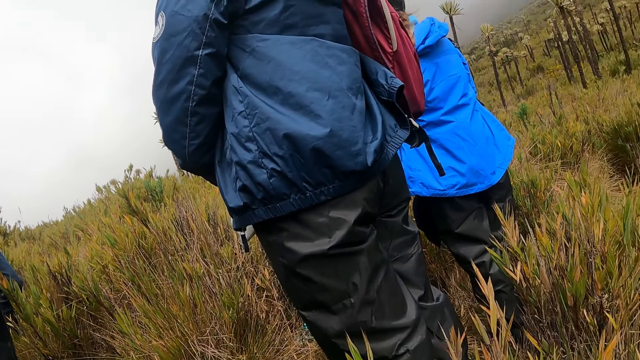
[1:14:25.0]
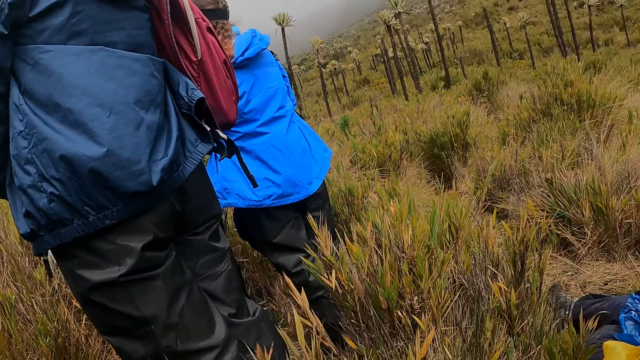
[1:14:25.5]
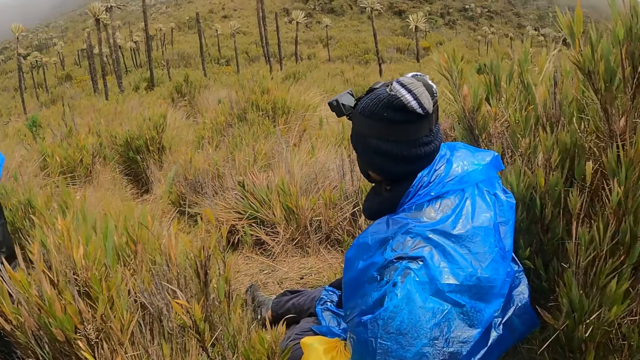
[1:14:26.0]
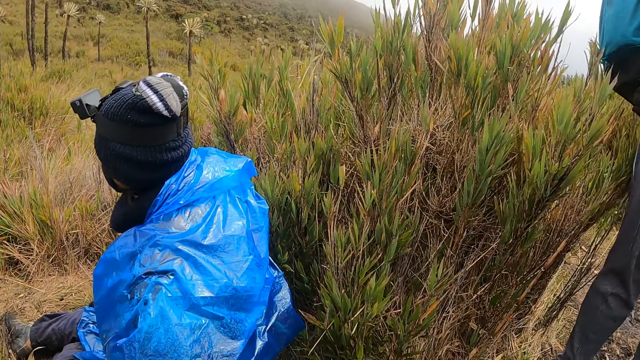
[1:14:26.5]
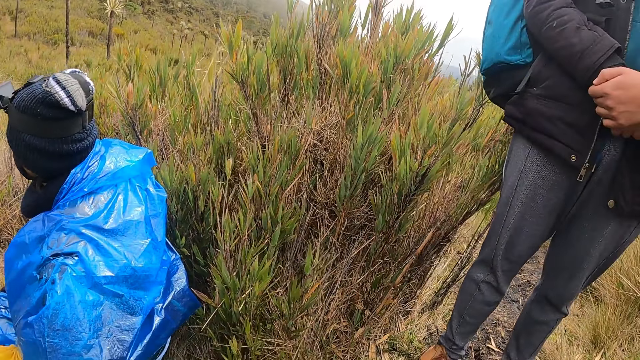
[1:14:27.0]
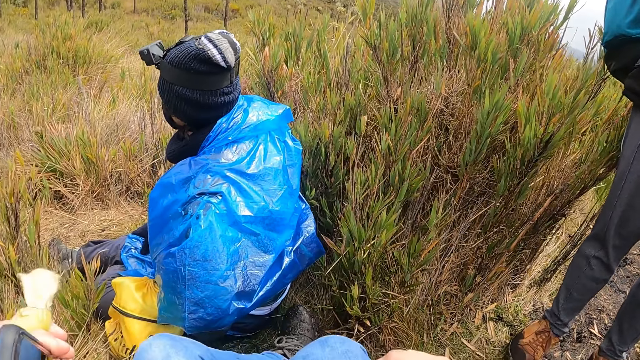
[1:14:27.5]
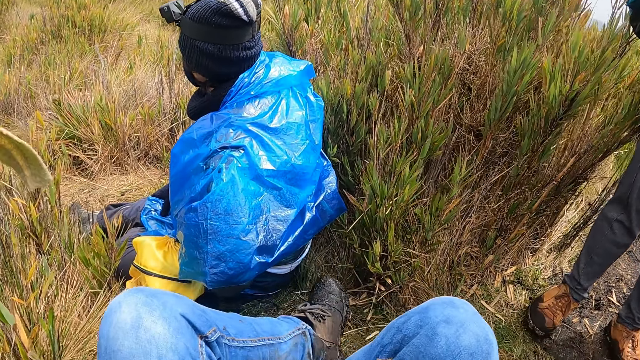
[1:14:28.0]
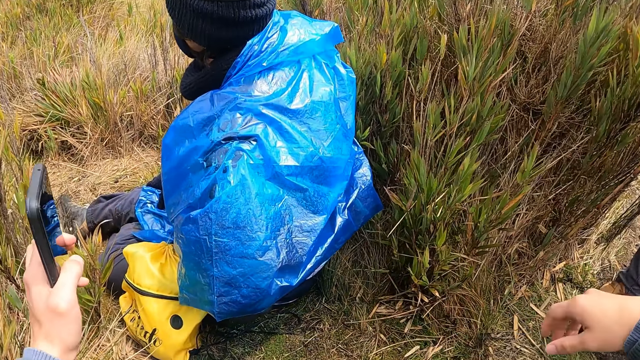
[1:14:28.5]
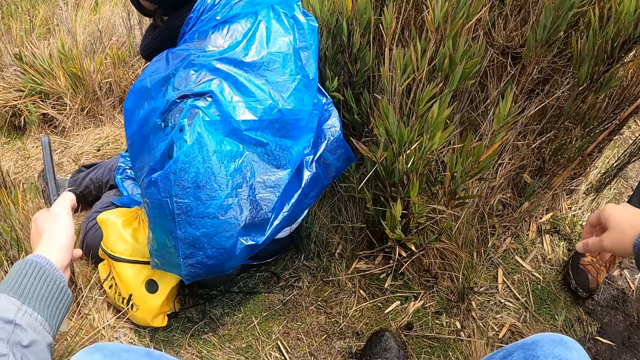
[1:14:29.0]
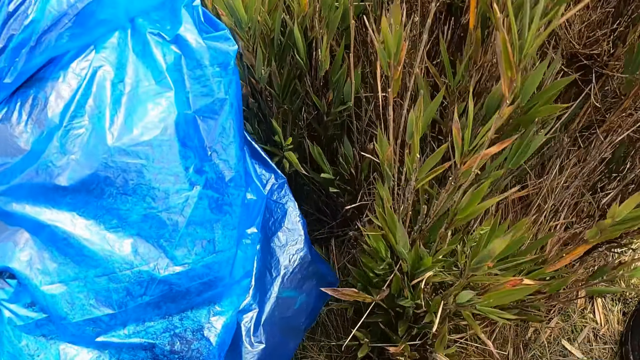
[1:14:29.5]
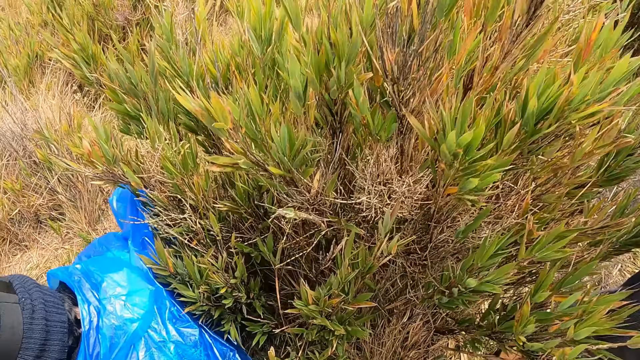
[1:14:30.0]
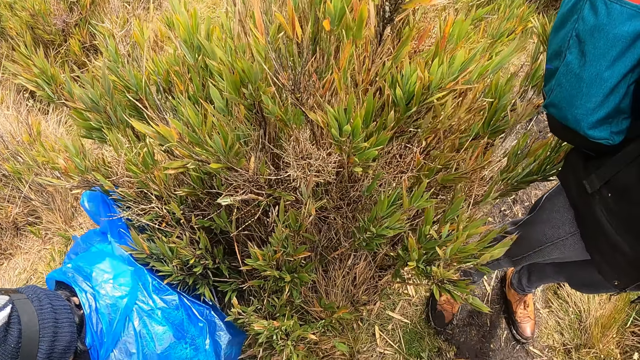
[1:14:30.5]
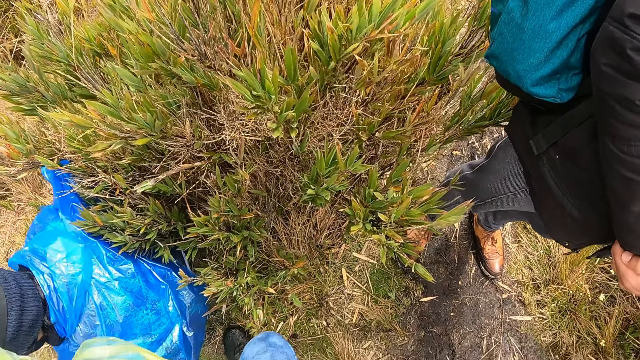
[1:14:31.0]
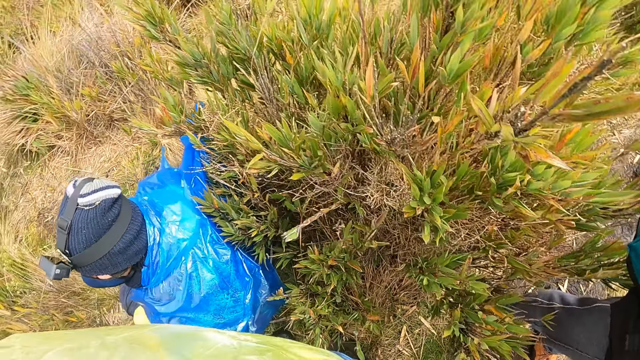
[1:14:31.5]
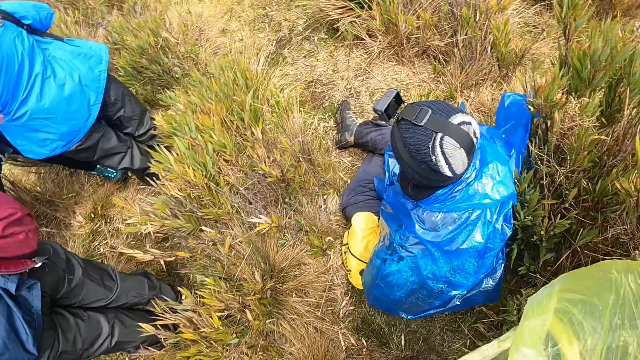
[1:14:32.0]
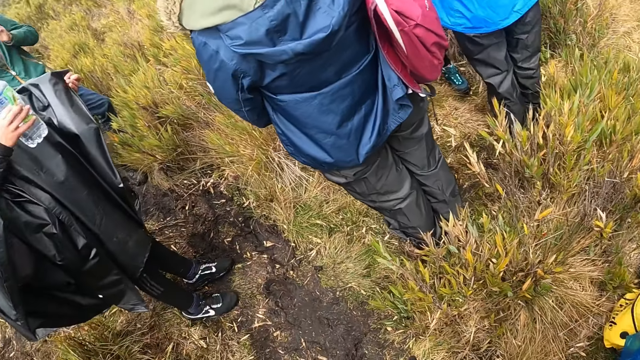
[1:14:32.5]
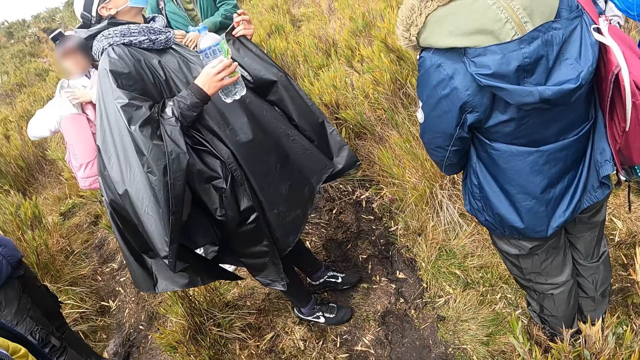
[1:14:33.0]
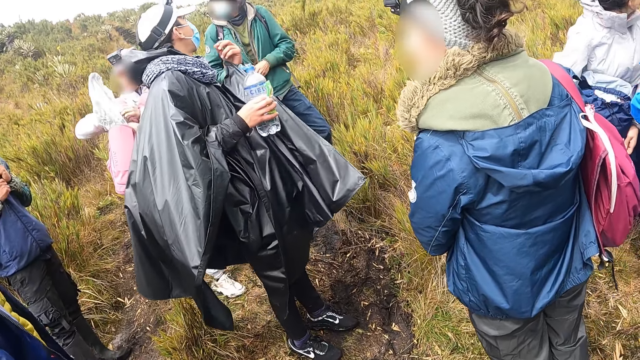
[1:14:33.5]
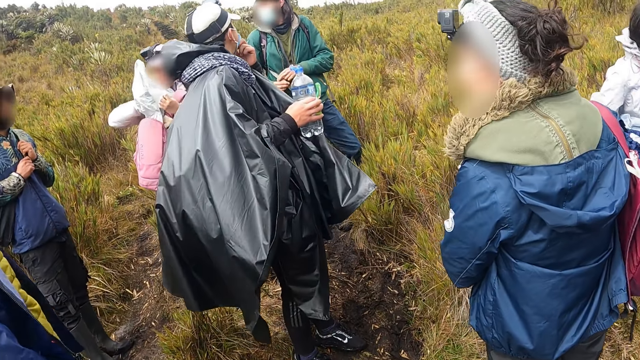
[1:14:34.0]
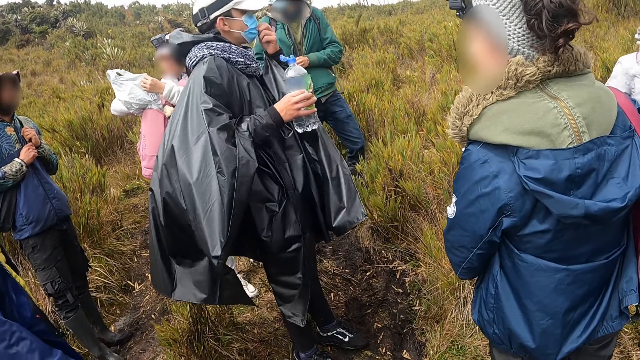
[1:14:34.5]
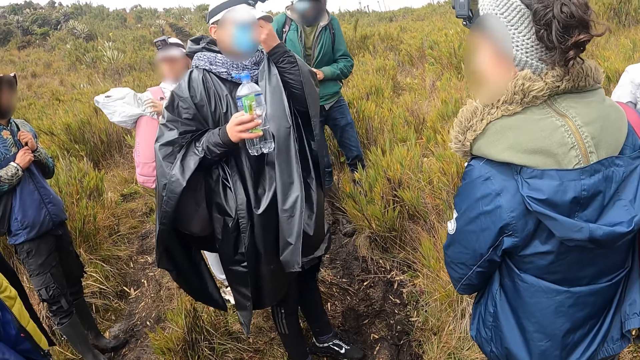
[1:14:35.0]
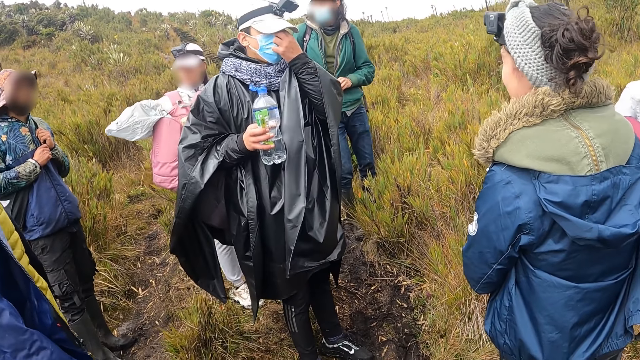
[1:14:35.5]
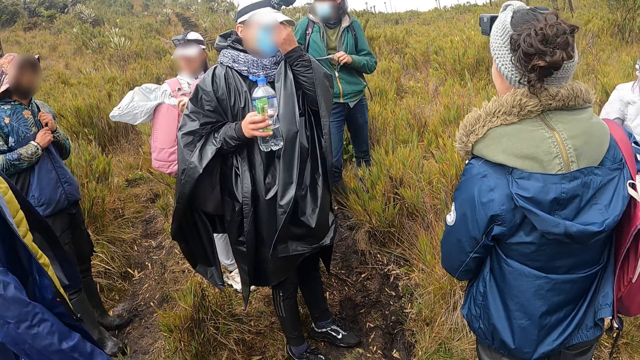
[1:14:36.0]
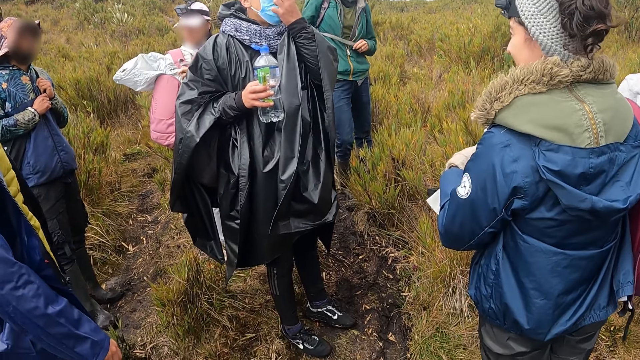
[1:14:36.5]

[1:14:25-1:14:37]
The camera wearer looks around. They stand up from the ground. They look around. A woman searches a nylon in a bag on her chest with both hands. A man adjusts his nose mask with his left hand. Another man plays with his bag strap with both hands.

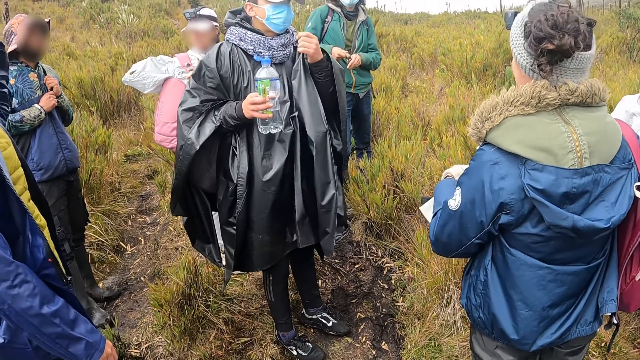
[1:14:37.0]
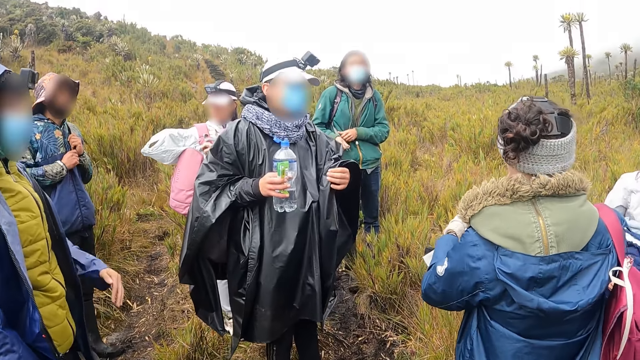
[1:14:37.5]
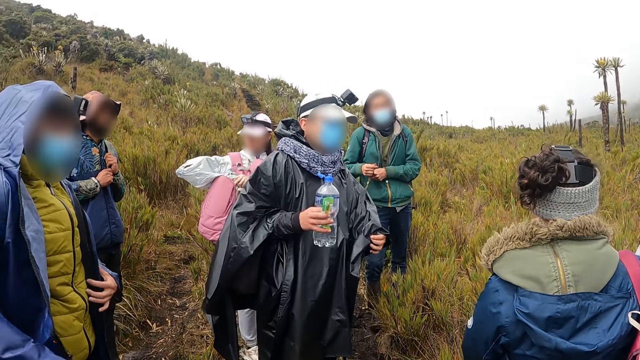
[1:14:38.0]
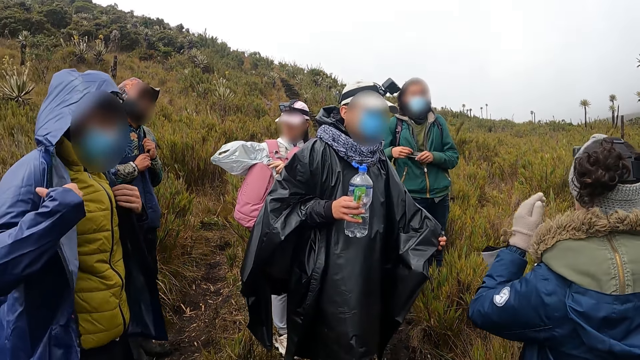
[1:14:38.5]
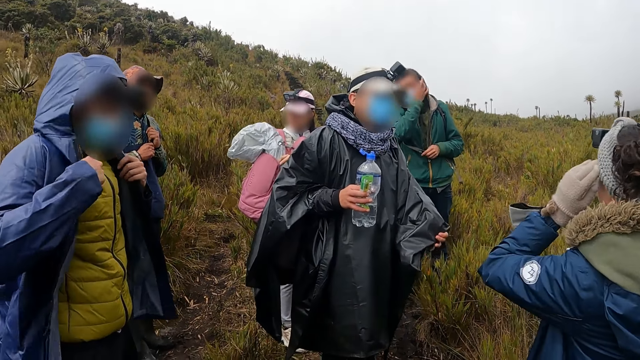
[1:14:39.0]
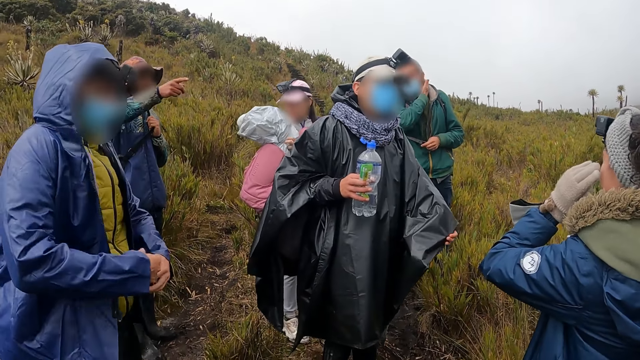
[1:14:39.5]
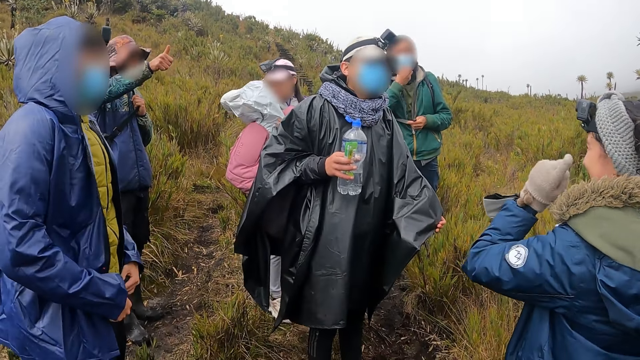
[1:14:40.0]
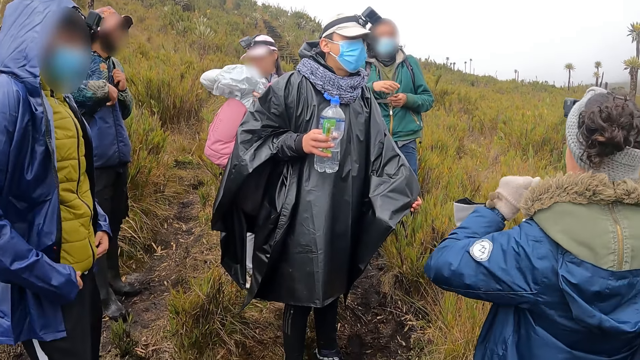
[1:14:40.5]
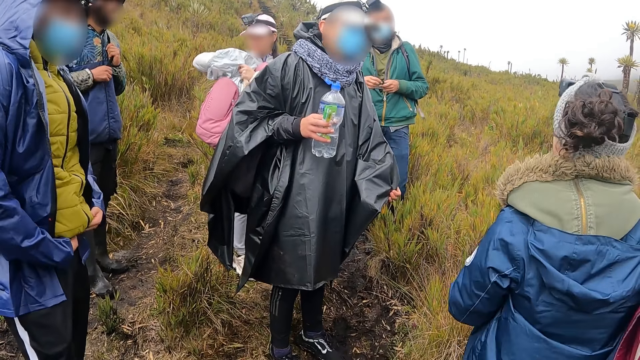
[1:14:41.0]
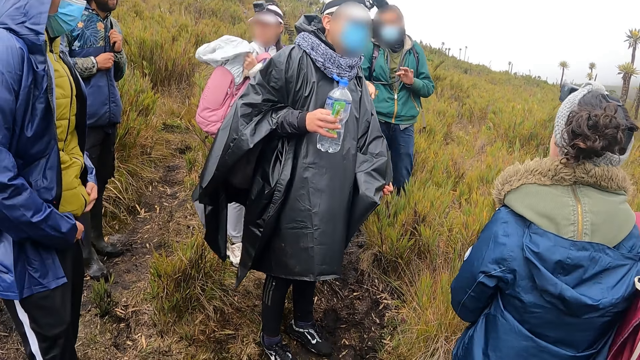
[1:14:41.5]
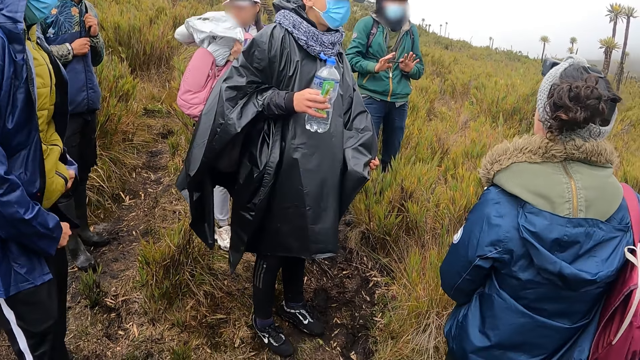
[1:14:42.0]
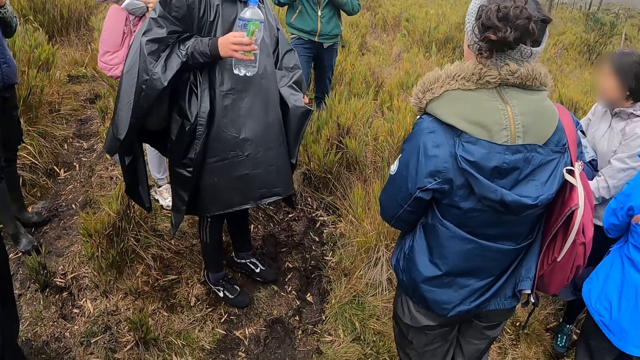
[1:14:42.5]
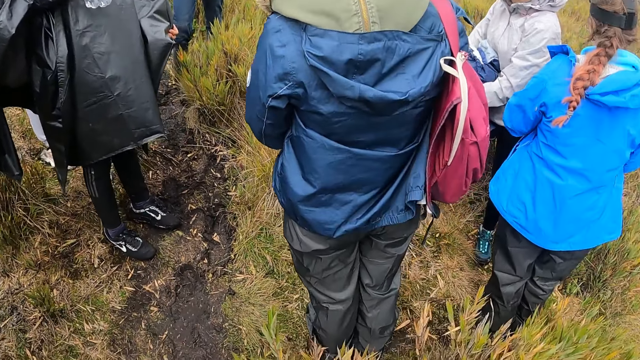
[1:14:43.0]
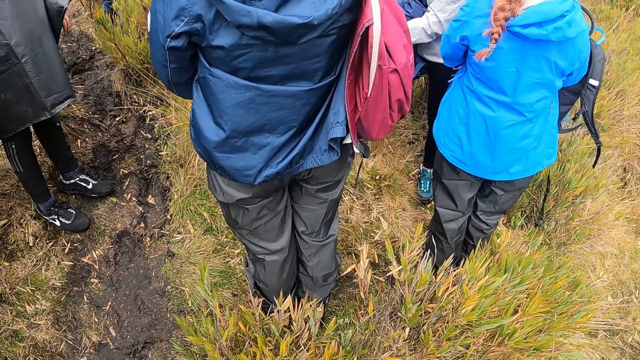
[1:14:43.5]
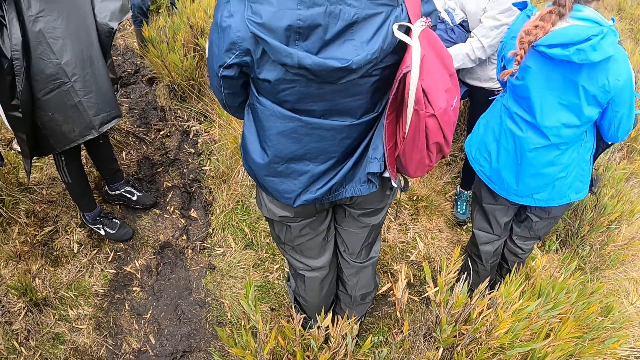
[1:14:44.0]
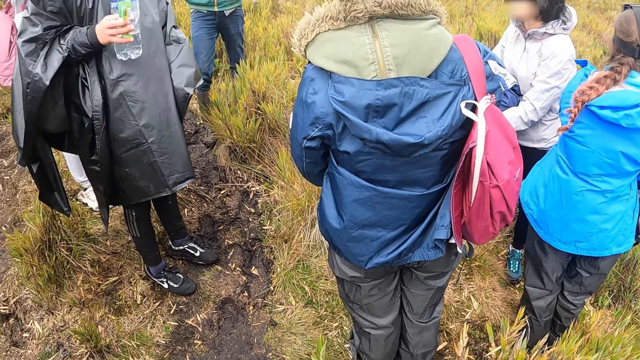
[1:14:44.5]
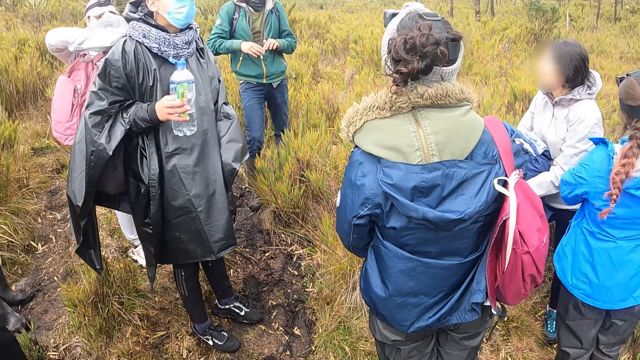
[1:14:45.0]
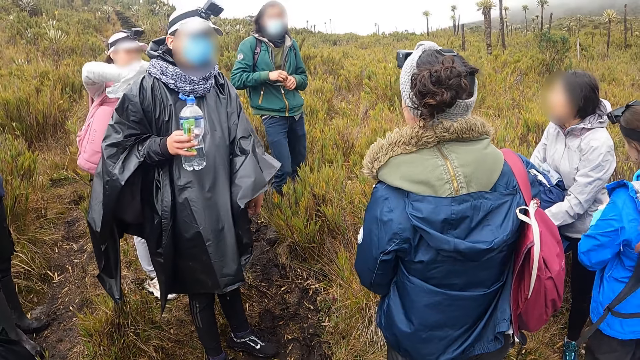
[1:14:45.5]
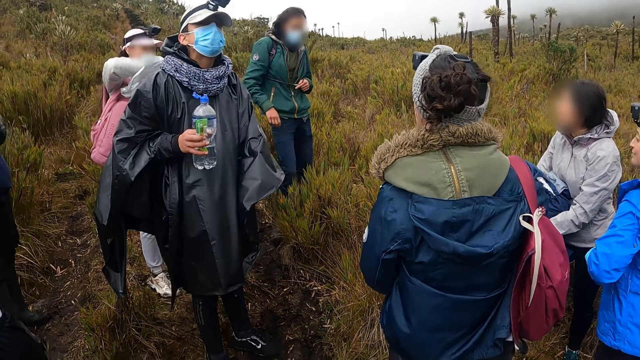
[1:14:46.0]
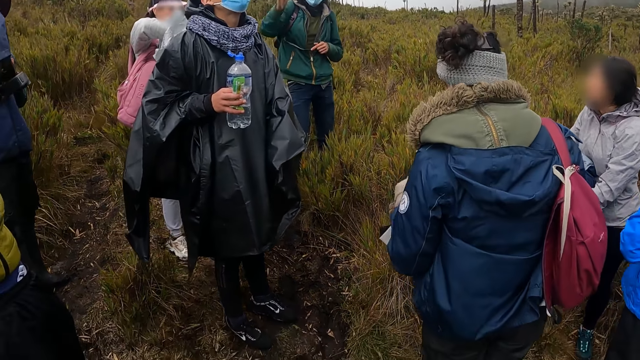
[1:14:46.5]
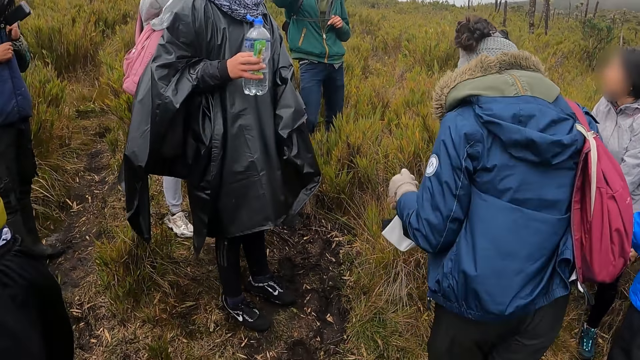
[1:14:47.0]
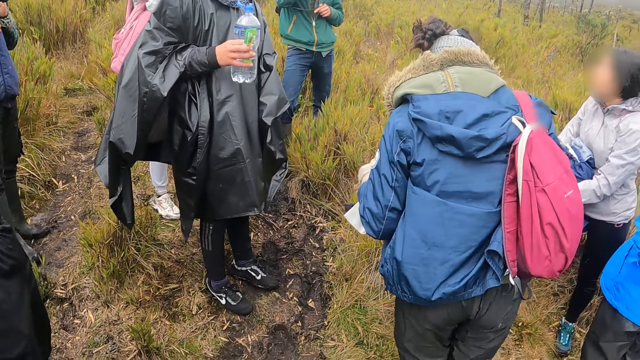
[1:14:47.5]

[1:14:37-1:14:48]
A man adjusts his jacket with both hands. Another man brushes his hair with his right hand. A woman converses with the second man and a third man. Another woman holds the nylon to the bag on her chest with her left hand.
